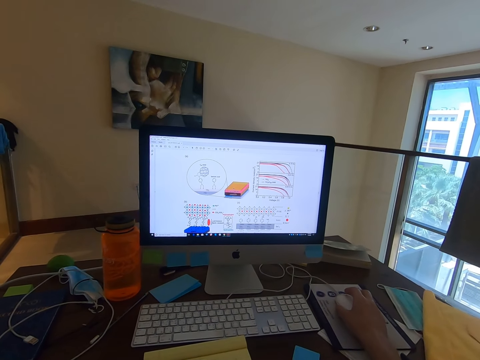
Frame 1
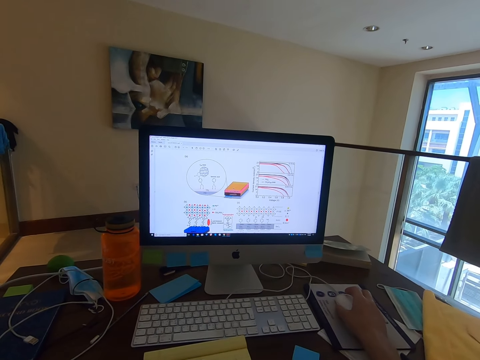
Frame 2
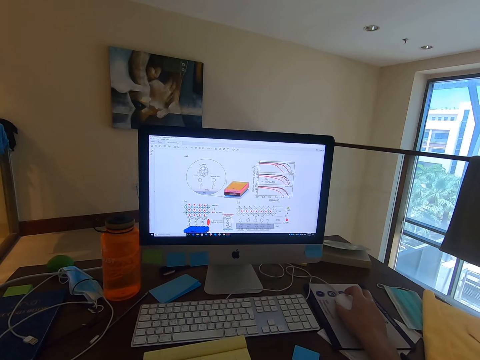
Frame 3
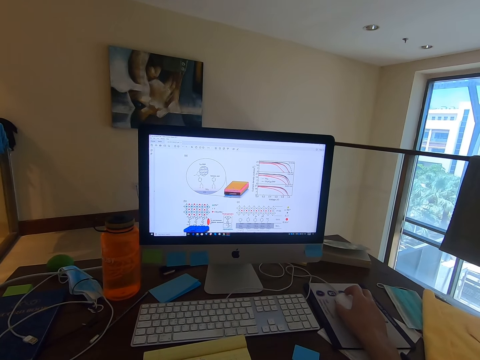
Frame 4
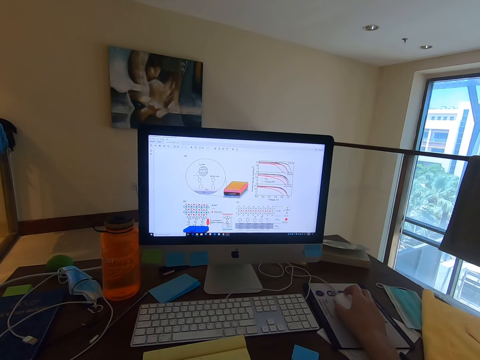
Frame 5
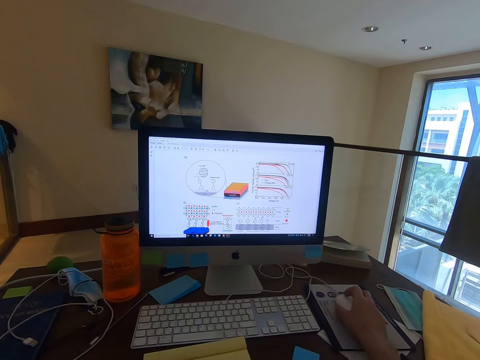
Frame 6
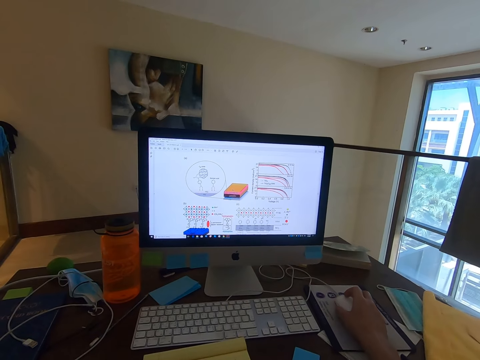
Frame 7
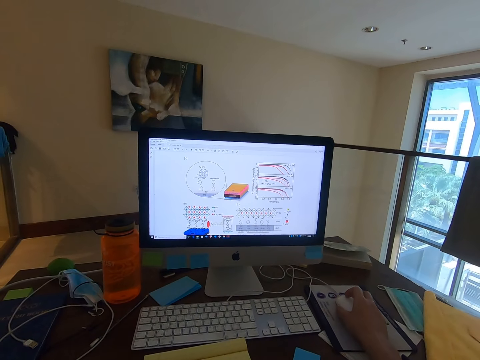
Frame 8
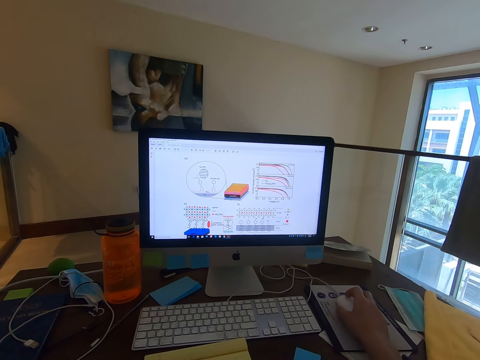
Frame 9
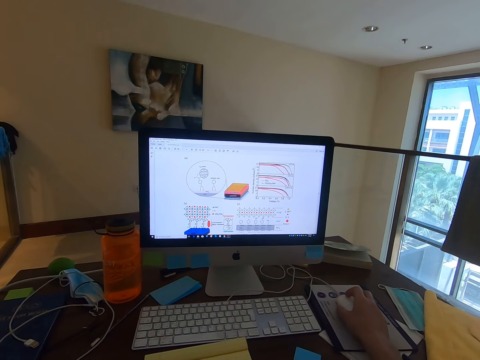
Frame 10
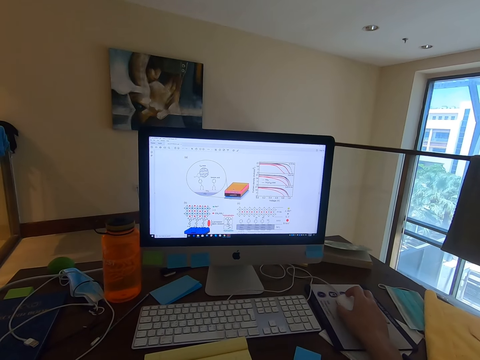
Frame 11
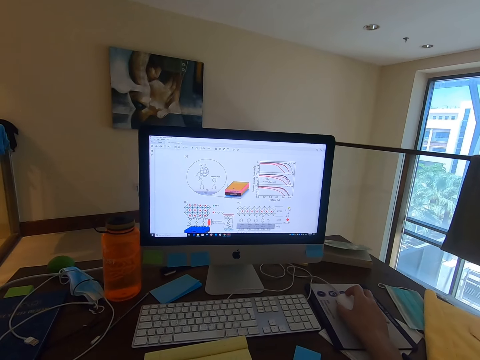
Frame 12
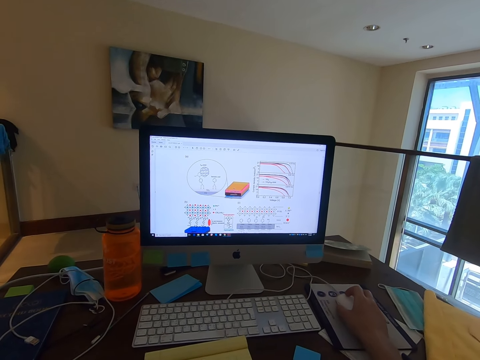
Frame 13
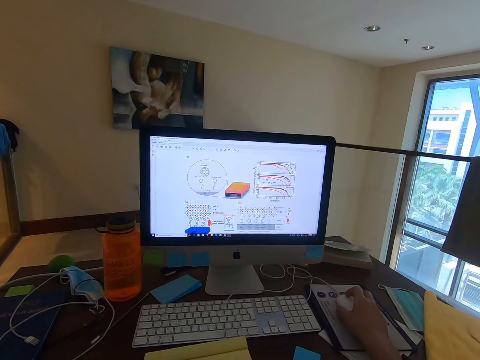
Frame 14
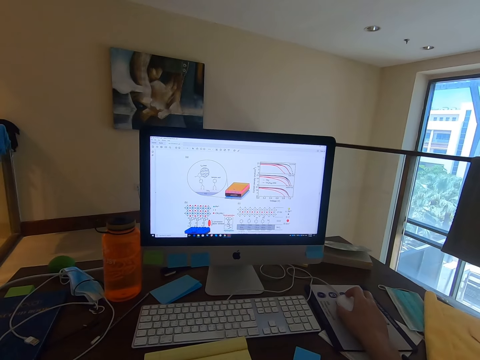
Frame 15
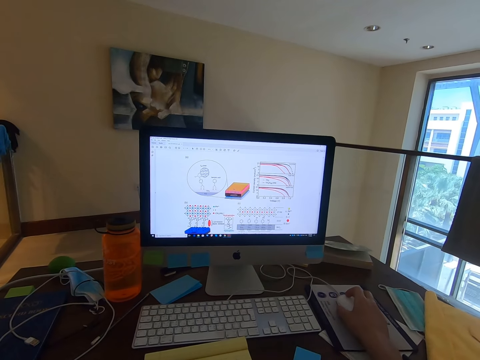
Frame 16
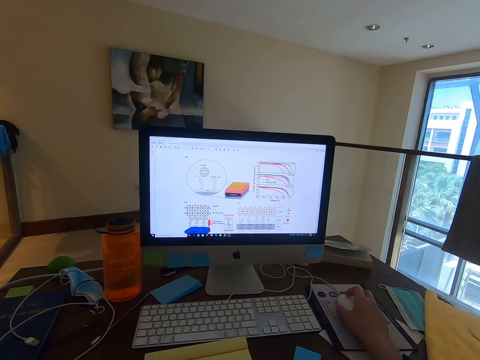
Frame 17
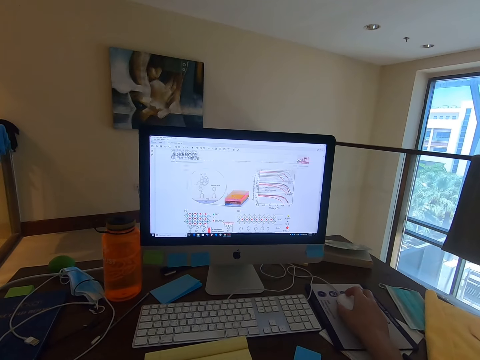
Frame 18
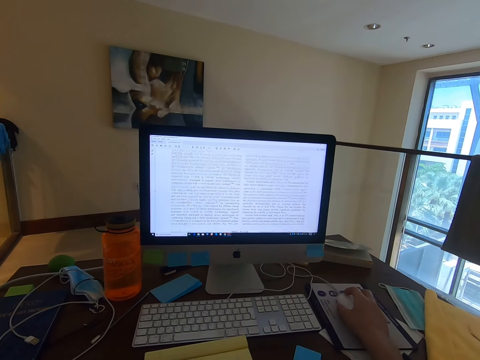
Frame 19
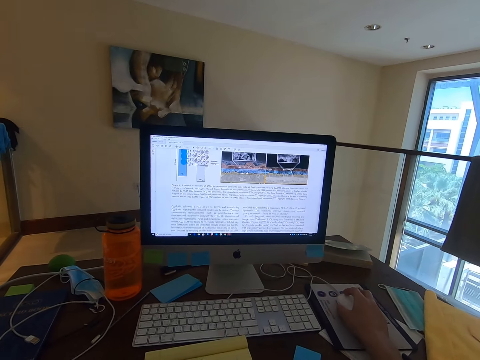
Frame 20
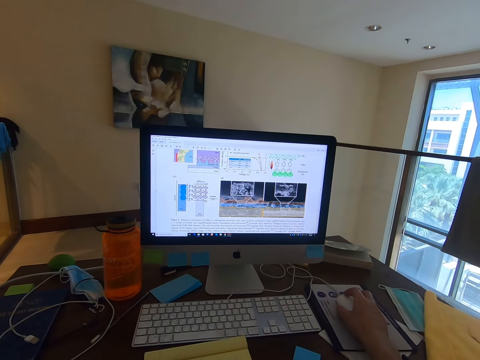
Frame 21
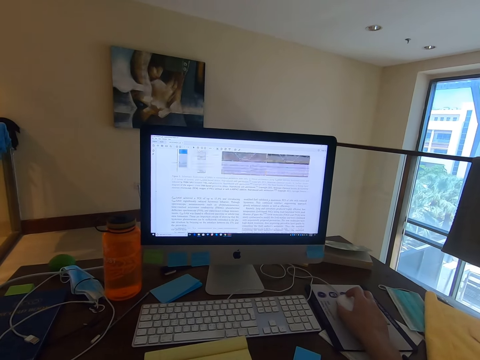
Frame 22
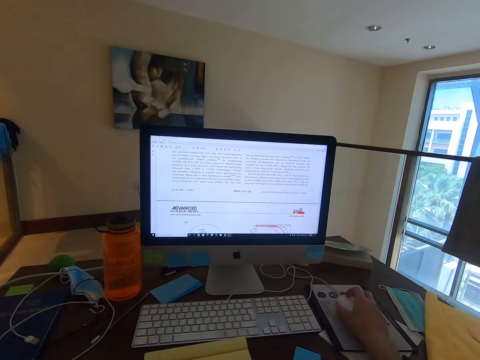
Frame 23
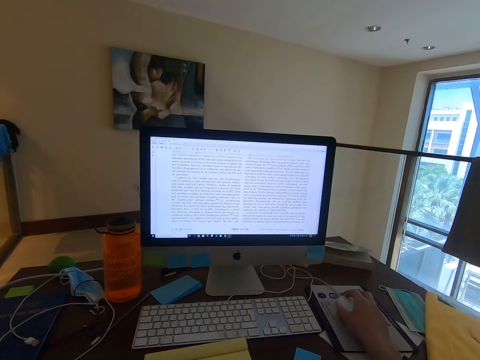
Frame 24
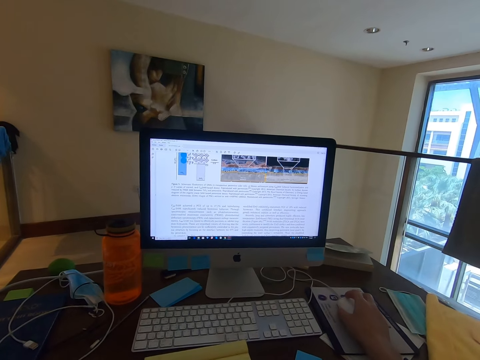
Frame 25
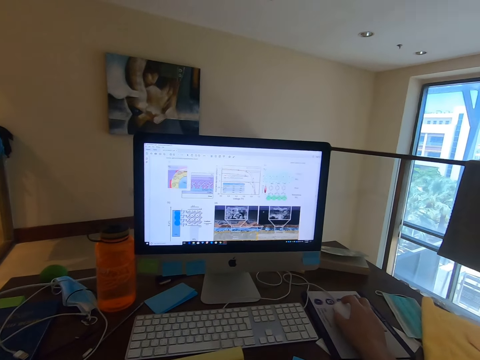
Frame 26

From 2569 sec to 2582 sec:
The camera wearer scrolls the article in the computer on the mouse wheel.

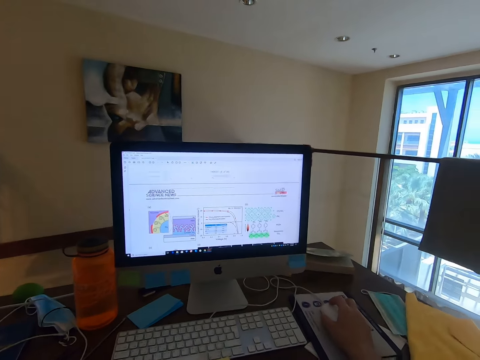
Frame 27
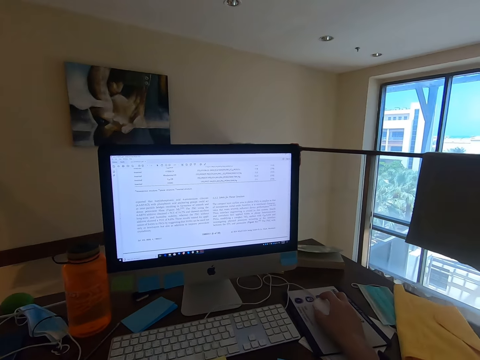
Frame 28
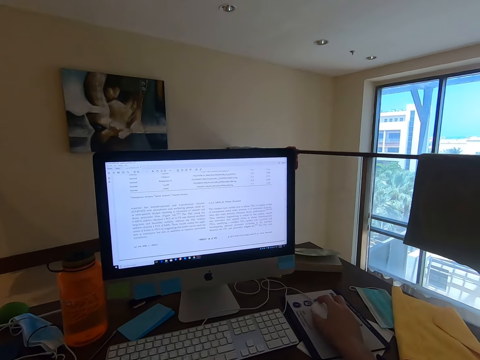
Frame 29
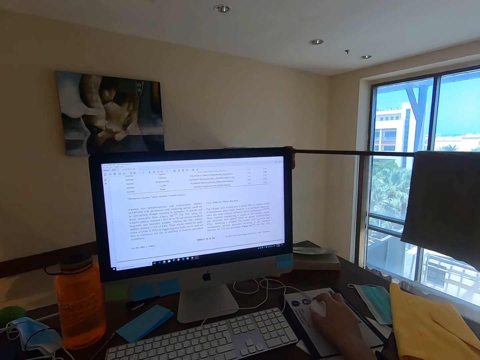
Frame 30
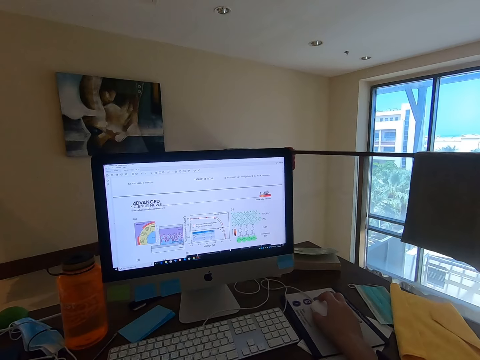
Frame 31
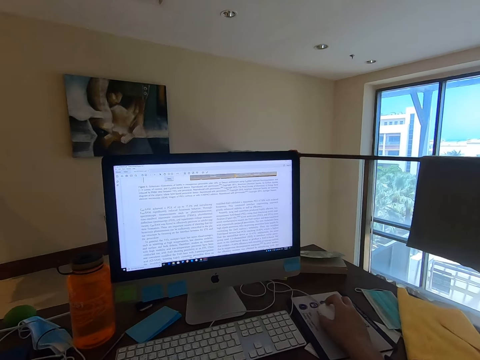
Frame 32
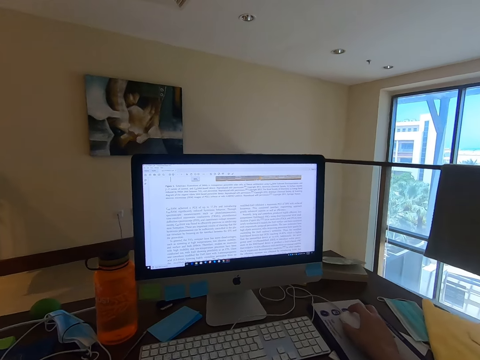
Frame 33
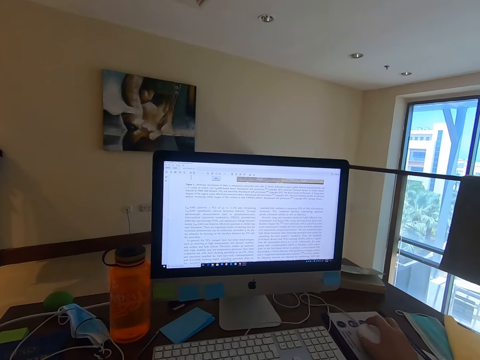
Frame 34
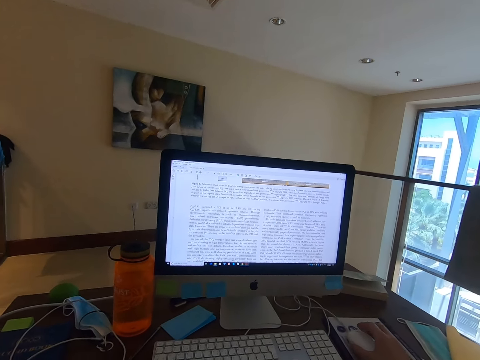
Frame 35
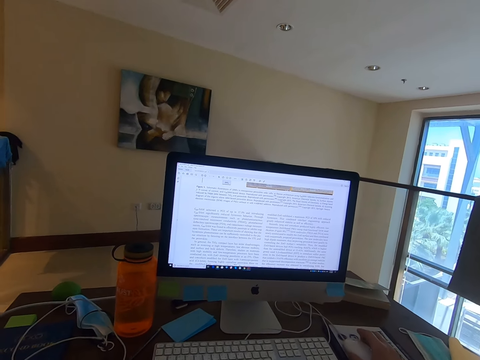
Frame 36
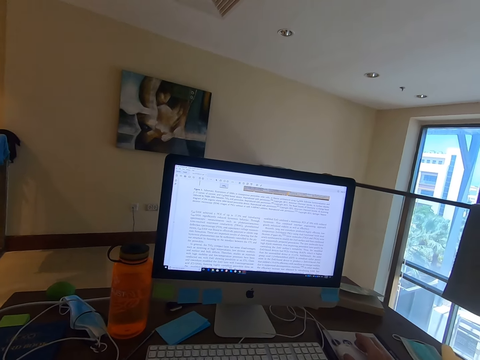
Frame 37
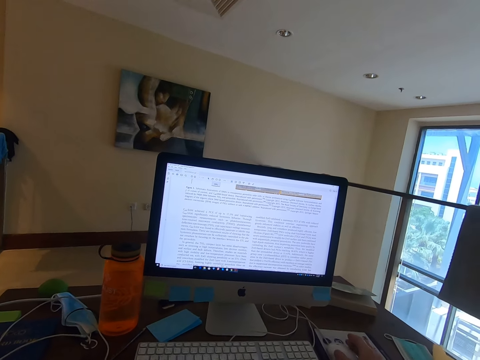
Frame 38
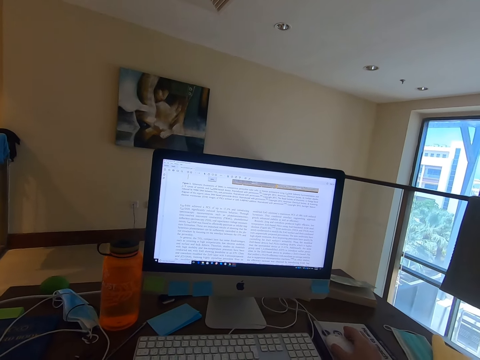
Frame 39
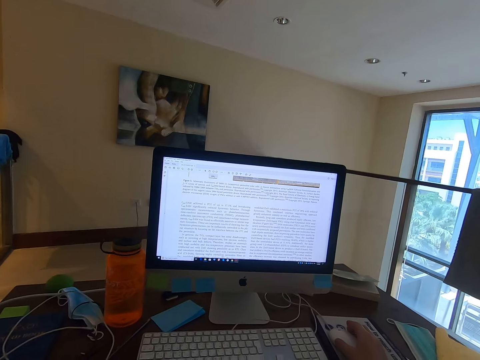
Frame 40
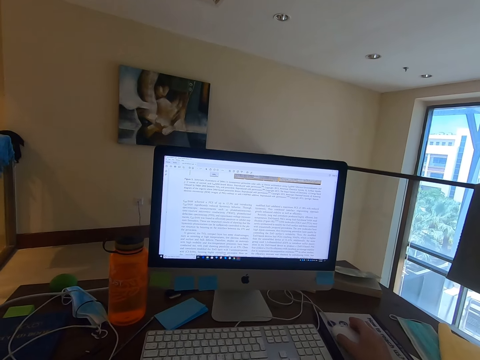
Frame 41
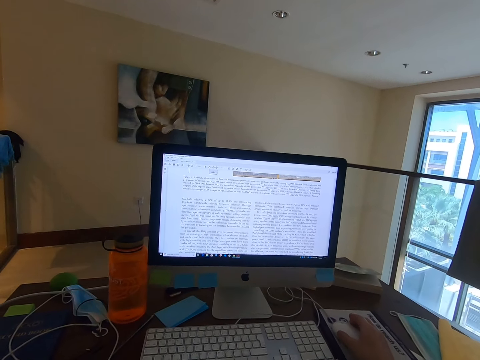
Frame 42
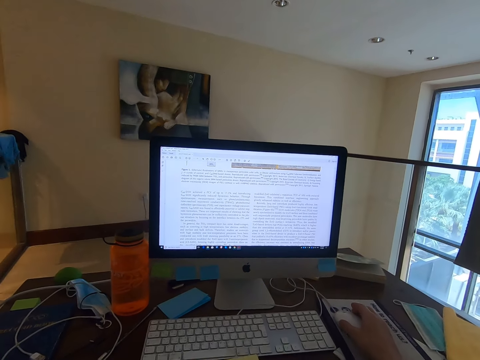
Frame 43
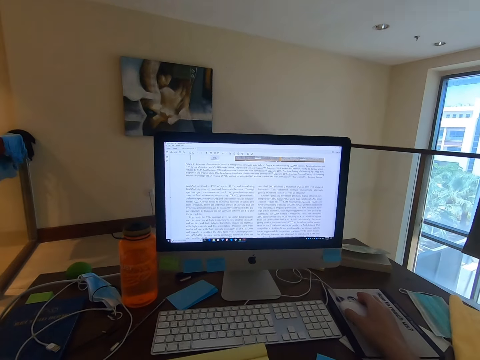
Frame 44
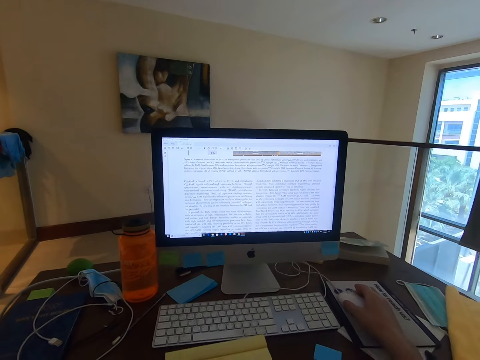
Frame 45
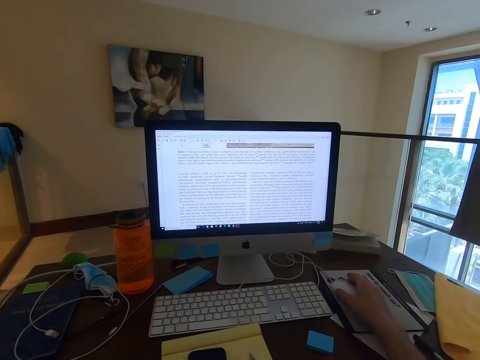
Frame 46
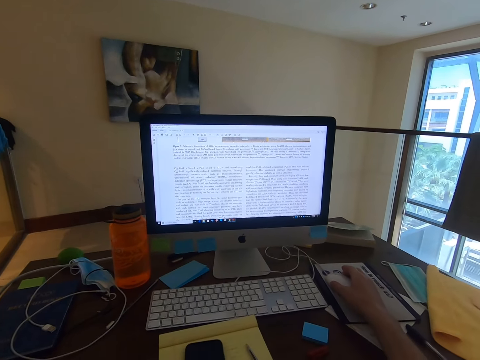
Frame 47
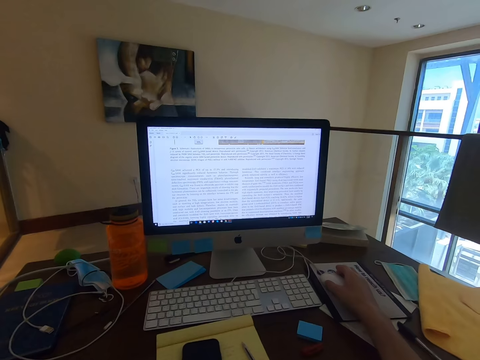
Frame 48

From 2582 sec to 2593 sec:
The camera wearer reads the article in the computer.
